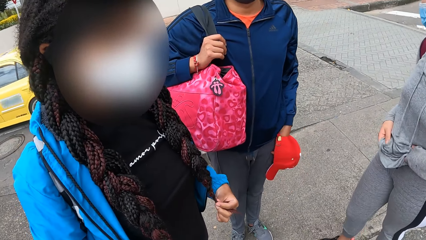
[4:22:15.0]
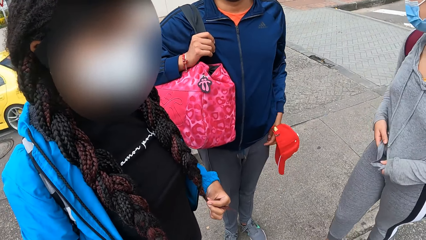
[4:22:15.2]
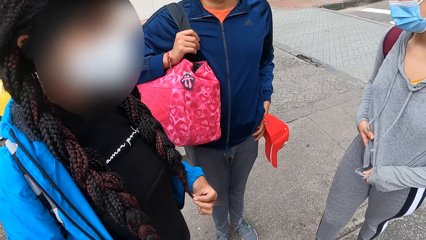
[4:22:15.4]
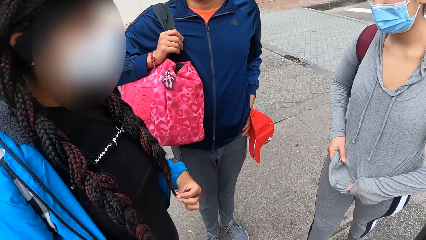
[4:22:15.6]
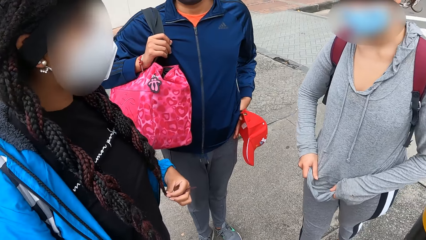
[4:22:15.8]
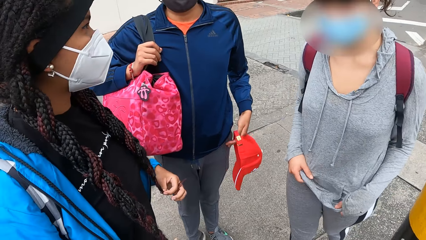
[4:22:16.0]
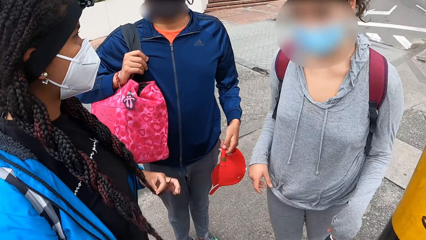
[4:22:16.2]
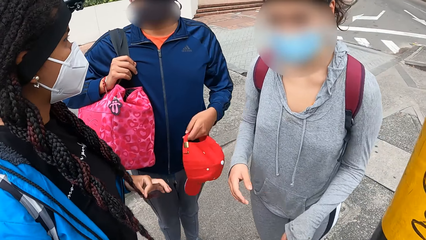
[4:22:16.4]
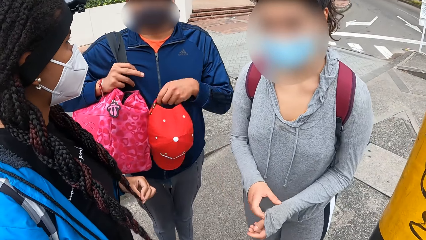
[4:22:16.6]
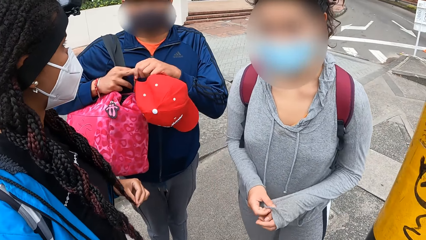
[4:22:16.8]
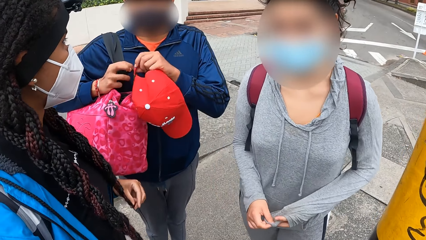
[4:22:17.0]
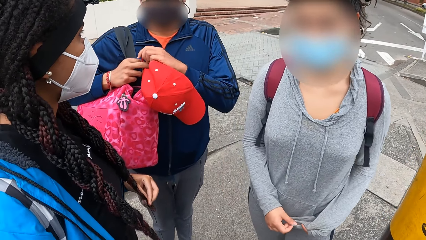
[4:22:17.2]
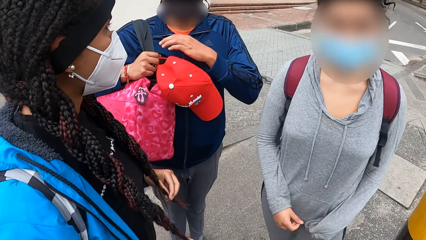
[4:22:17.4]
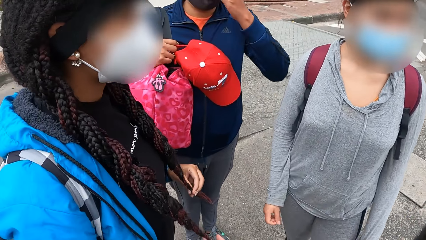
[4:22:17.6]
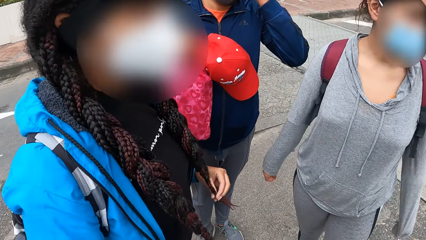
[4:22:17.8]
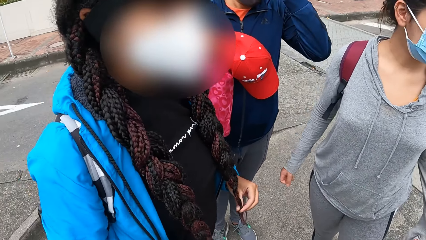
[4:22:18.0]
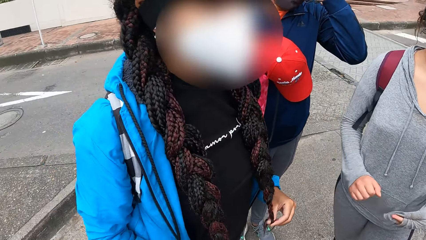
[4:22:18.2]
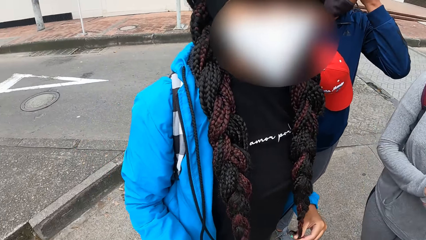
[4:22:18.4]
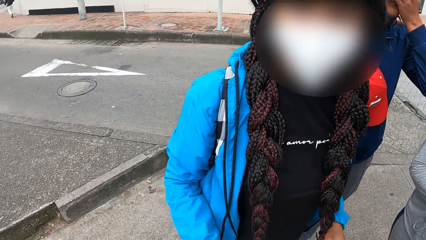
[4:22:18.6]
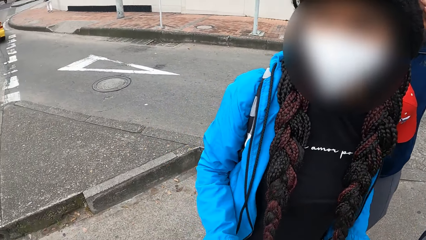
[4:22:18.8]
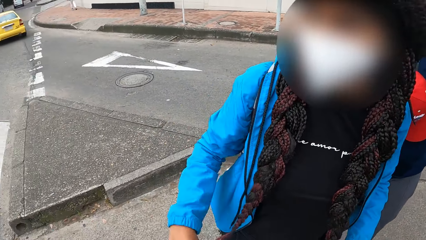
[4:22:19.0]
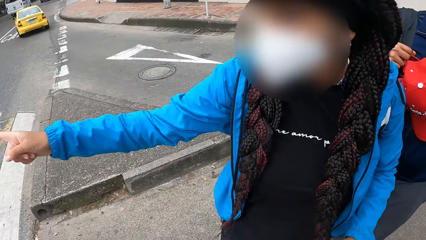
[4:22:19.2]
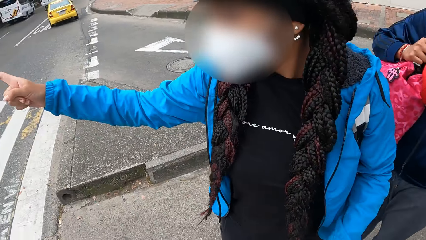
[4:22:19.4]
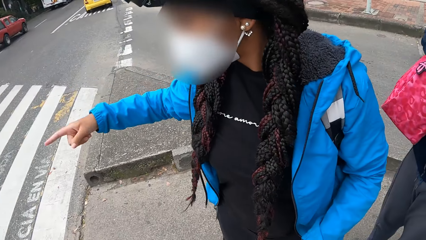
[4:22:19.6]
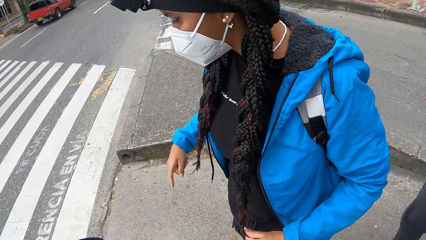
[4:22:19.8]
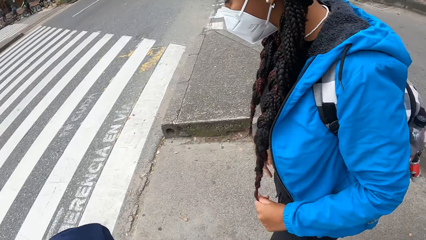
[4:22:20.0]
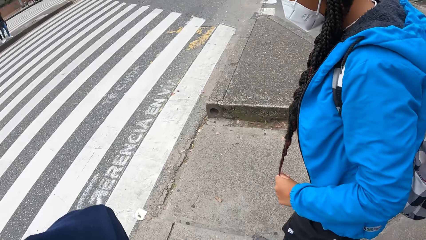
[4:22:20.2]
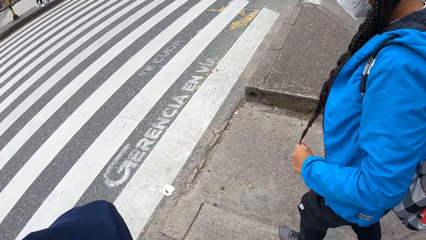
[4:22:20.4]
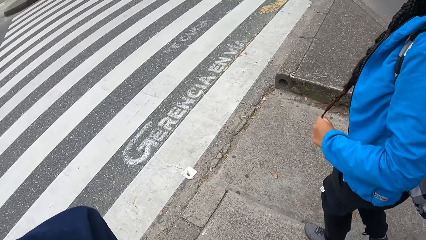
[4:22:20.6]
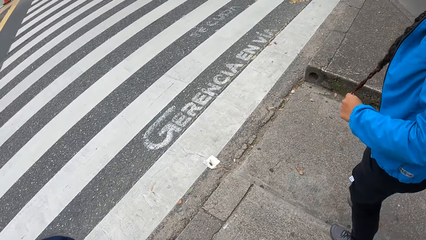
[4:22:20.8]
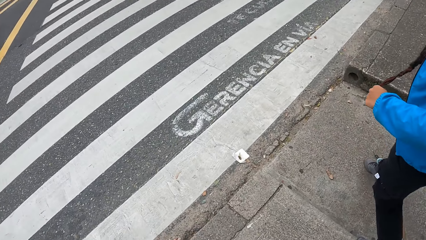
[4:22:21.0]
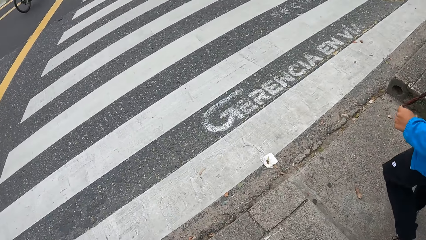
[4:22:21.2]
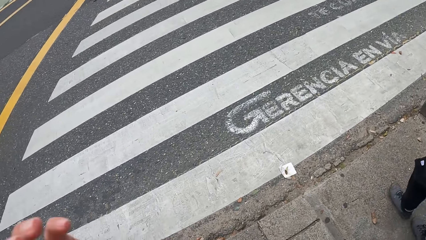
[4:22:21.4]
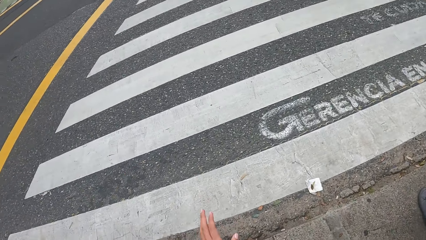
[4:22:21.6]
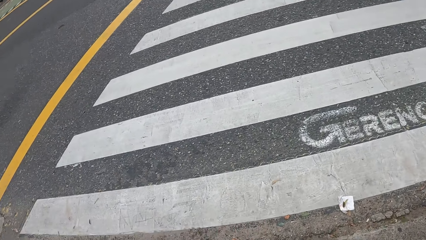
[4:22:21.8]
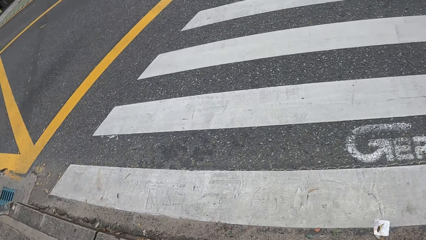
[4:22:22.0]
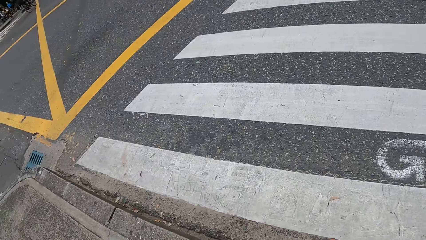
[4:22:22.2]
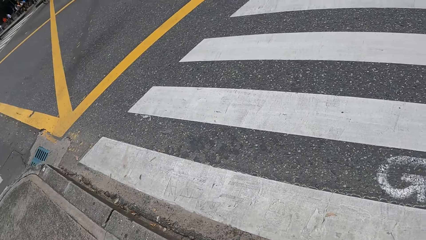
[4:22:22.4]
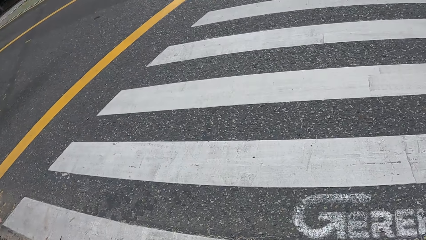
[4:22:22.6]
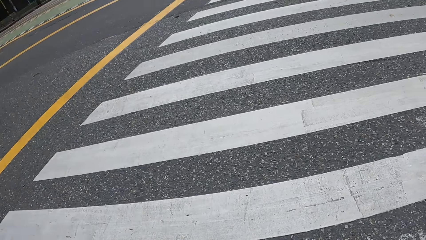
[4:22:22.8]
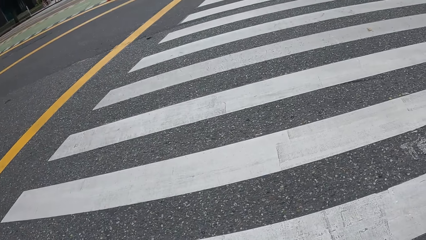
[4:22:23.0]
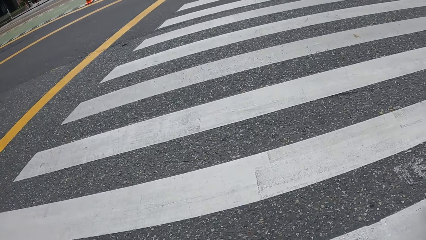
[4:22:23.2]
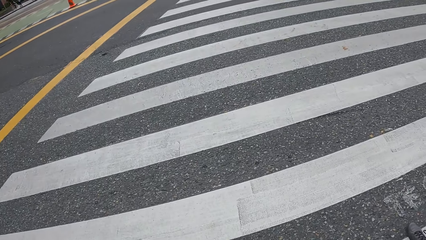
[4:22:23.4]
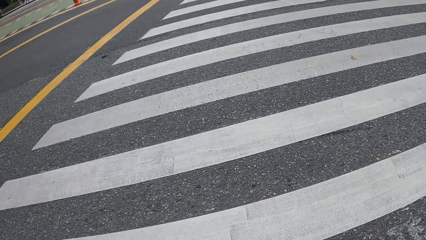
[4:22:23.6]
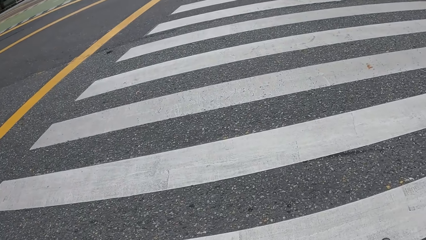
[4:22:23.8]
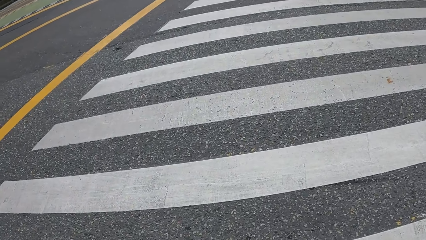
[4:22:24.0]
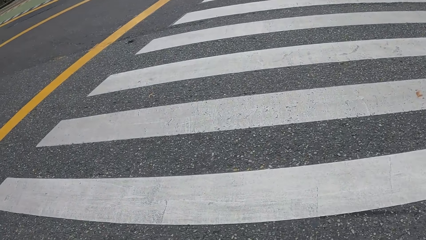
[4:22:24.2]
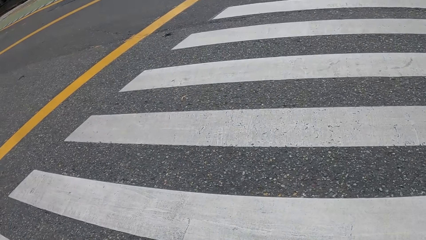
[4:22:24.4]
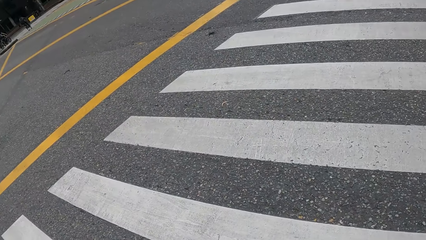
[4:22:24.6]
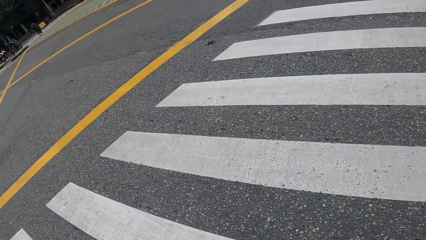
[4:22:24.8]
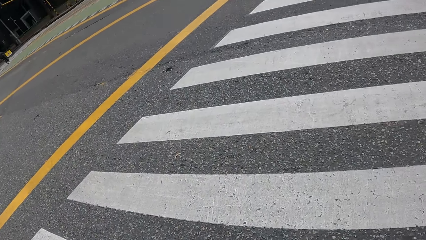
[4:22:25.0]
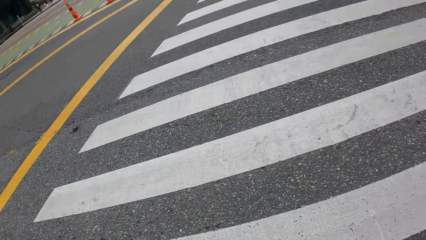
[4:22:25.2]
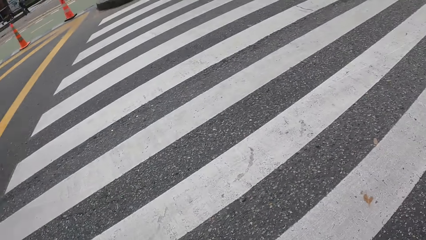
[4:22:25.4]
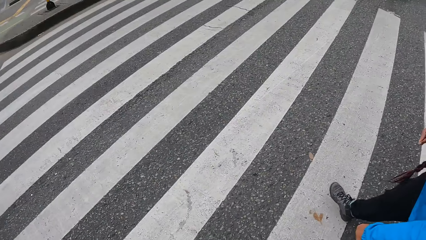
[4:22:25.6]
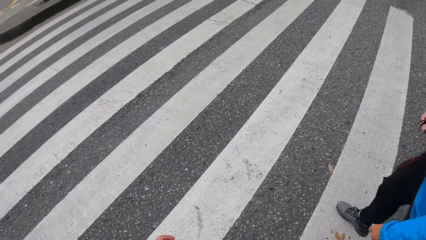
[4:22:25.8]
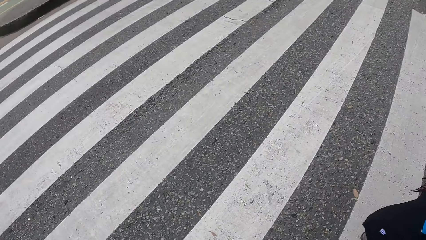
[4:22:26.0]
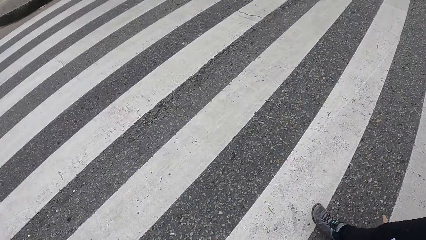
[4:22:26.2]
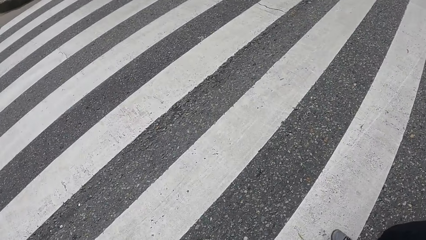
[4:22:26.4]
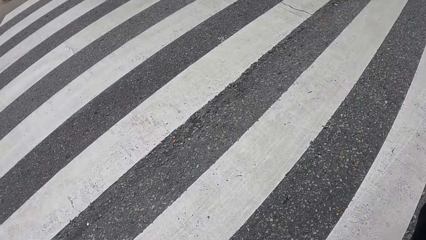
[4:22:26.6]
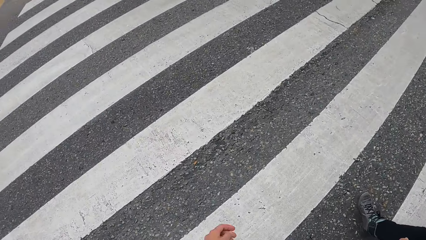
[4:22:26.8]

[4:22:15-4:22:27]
A woman gestures to the camera wearer. The camera wearer walks along the road.

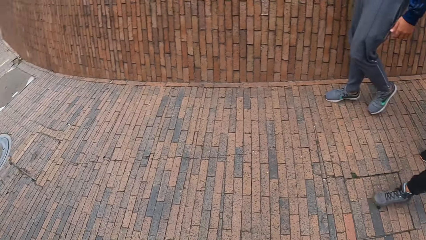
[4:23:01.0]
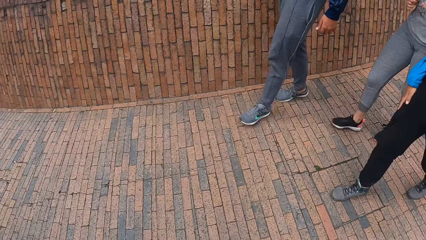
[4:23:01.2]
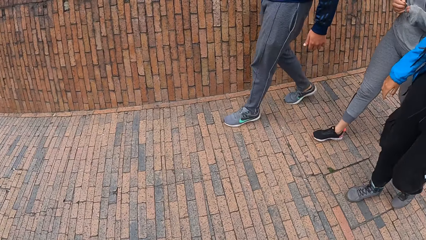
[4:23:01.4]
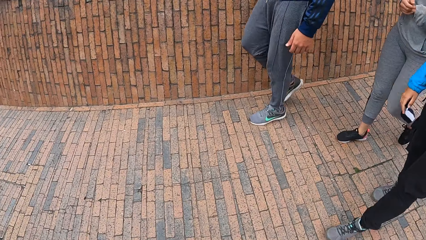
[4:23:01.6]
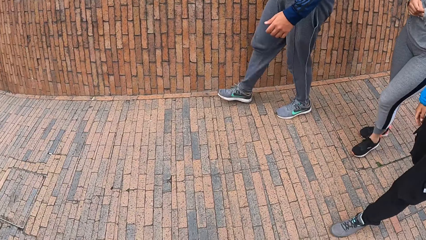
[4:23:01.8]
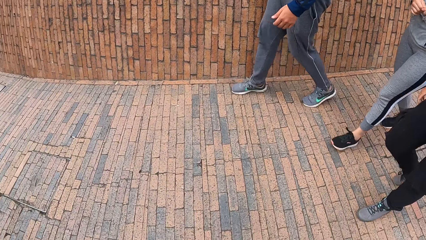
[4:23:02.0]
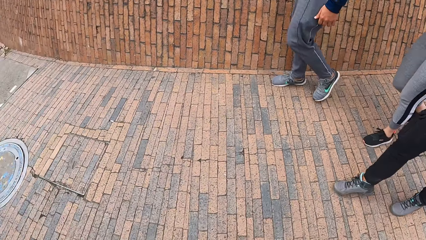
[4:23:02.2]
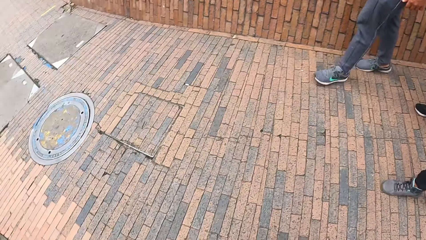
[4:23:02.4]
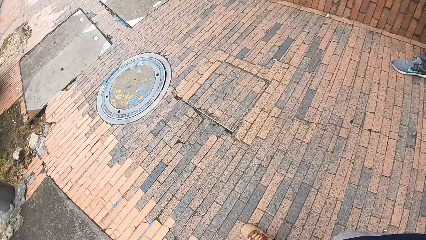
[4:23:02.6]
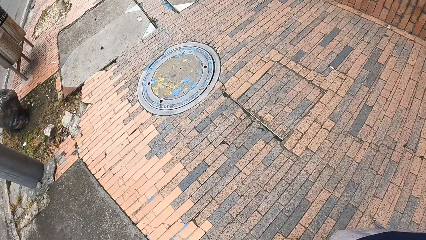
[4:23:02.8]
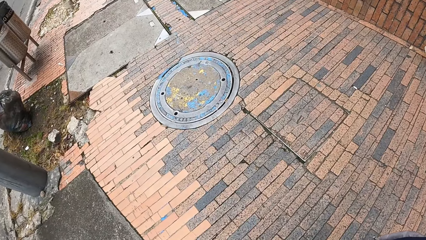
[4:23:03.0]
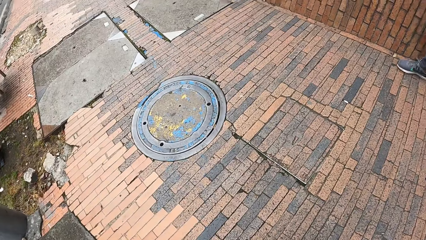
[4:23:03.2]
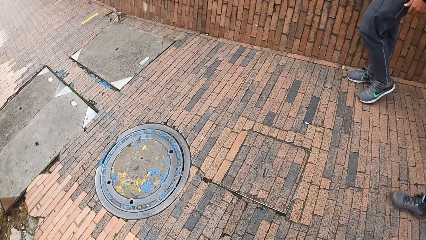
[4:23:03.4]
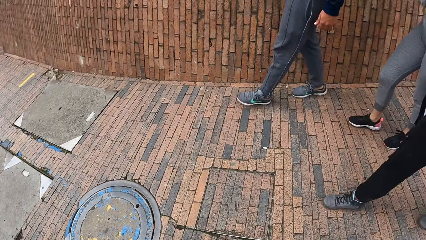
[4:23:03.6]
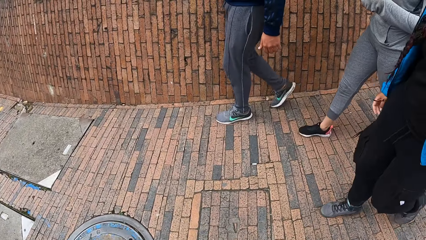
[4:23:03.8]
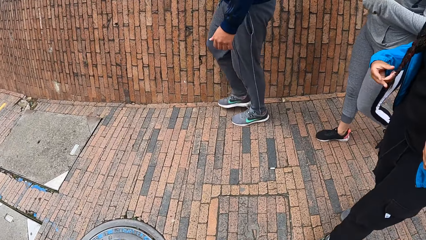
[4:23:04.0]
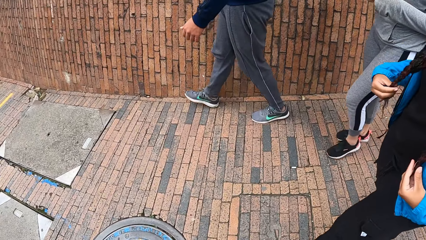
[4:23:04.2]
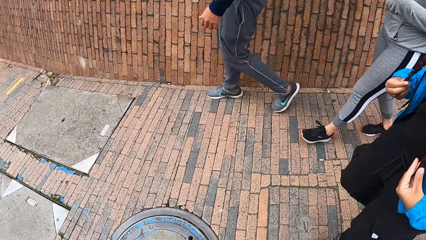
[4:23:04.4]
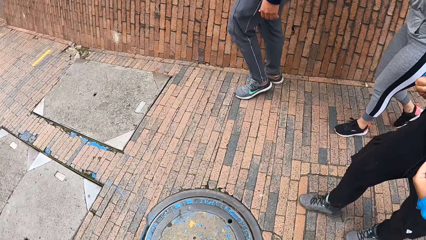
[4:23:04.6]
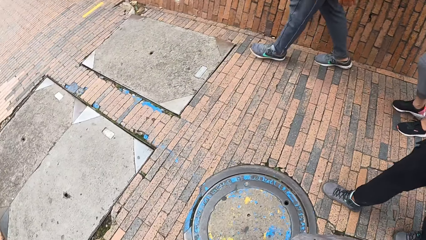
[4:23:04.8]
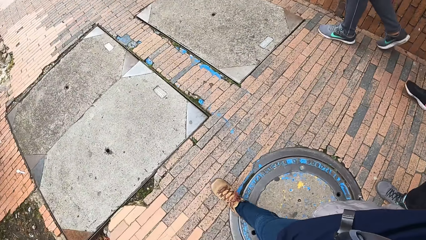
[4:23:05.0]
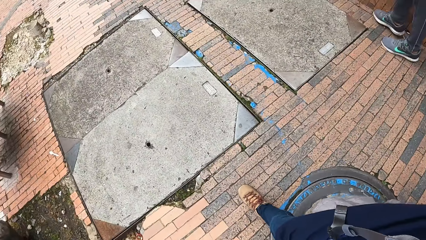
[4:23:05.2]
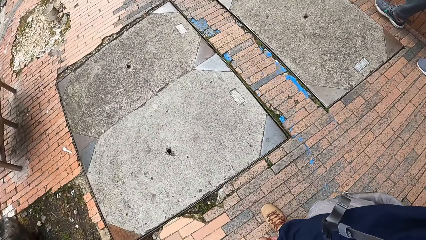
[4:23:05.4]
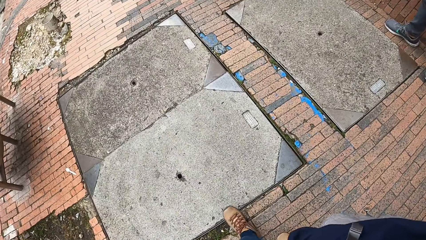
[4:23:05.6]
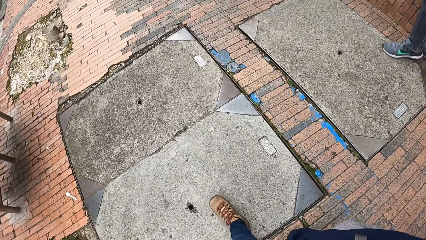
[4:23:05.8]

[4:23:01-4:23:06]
The camera wearer looks around.
